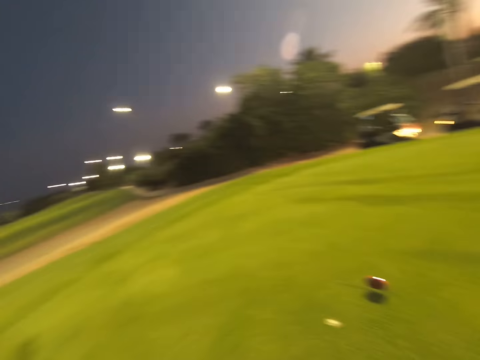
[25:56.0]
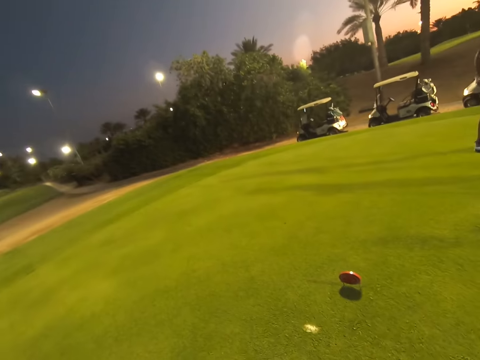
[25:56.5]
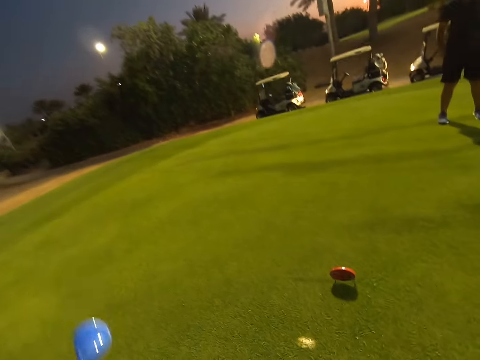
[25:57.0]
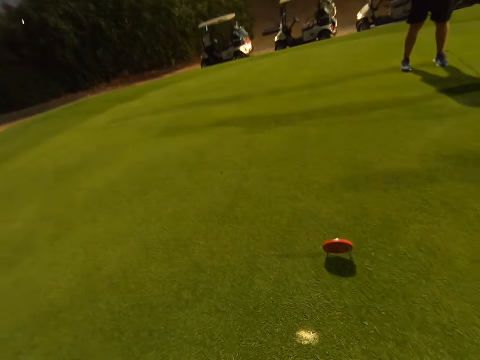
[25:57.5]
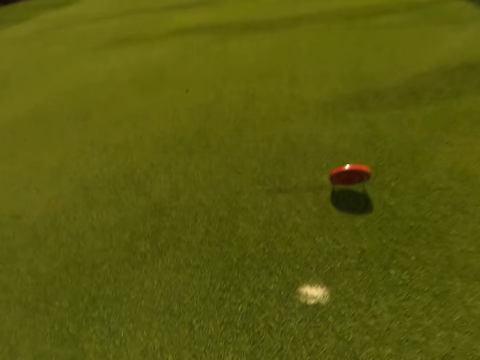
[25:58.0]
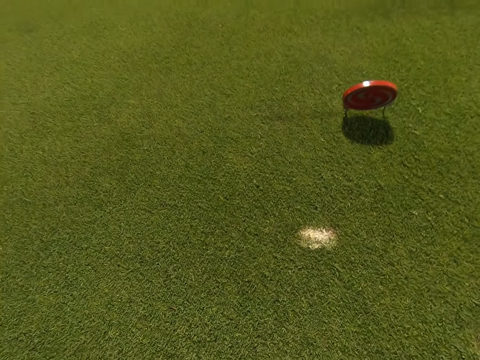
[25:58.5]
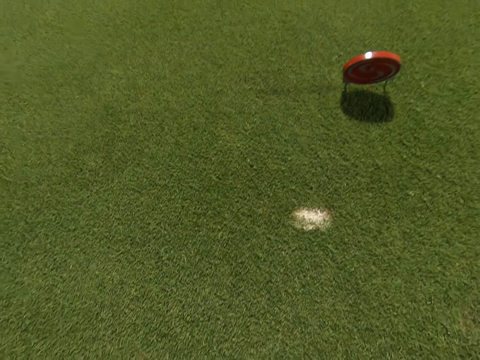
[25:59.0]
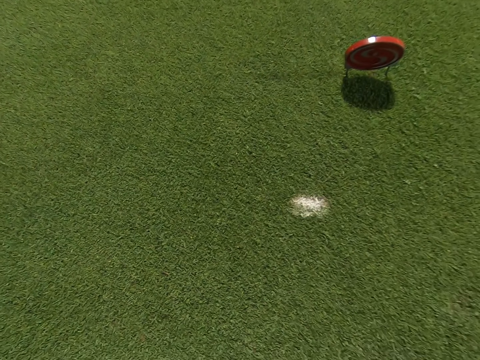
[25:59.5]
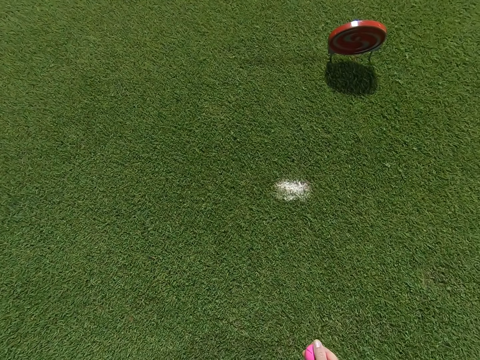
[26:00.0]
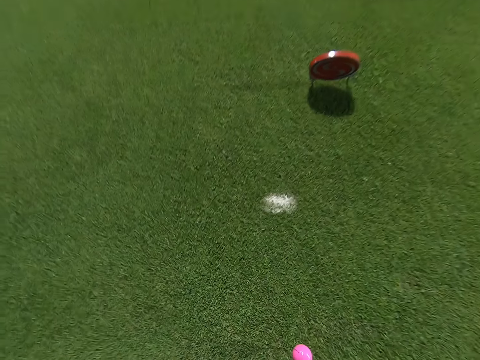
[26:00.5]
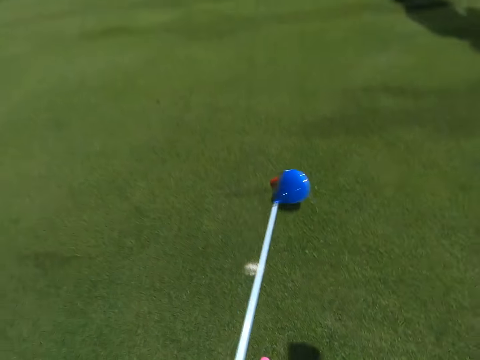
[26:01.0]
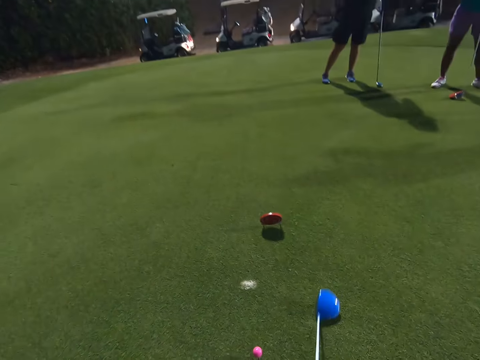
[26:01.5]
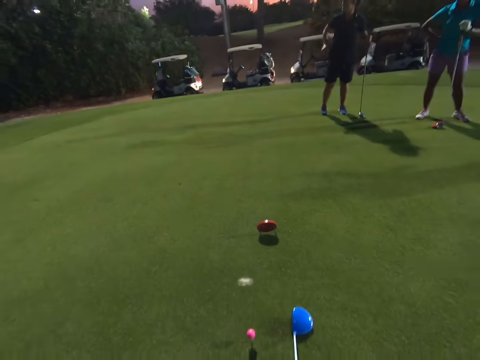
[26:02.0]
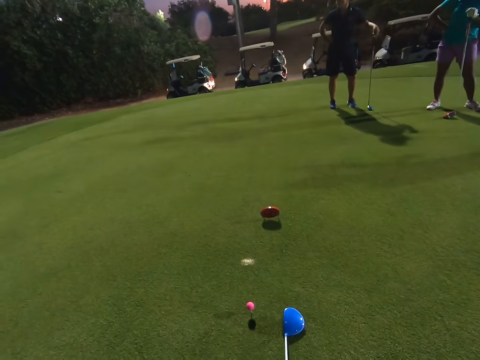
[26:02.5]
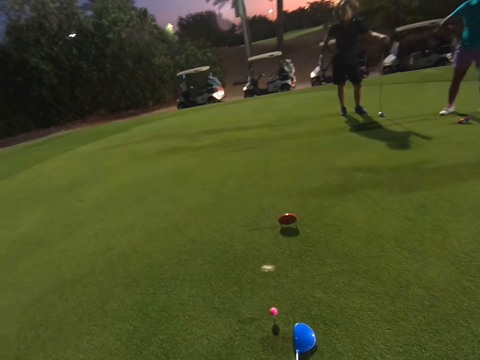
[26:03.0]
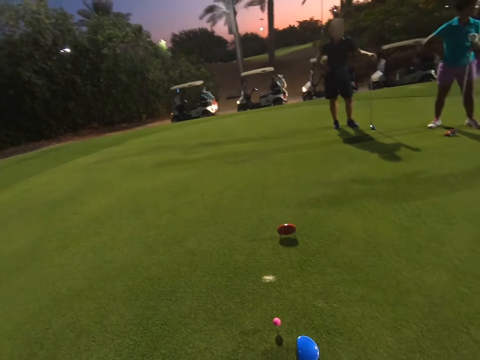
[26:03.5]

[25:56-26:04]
The camera wearer plays golf.

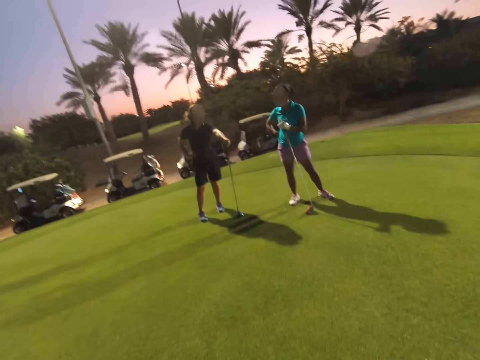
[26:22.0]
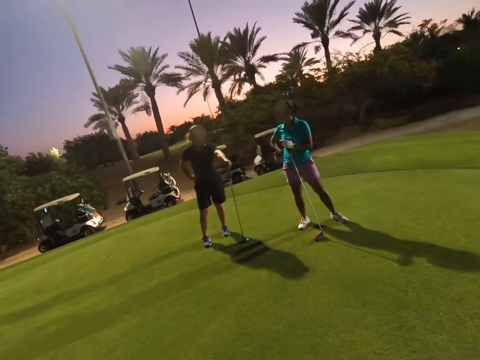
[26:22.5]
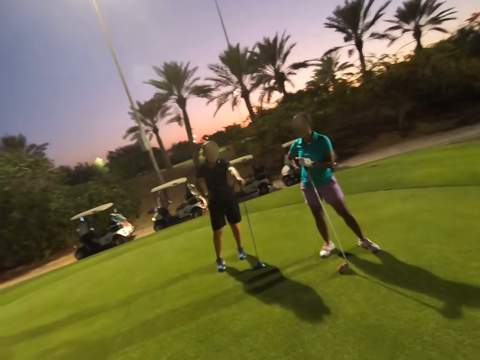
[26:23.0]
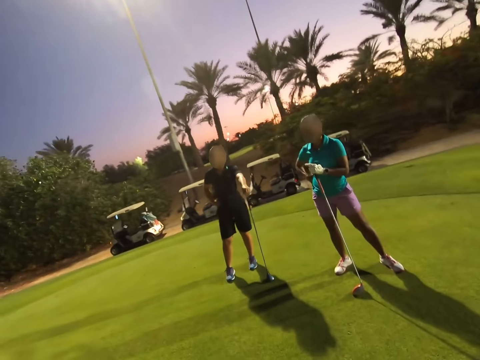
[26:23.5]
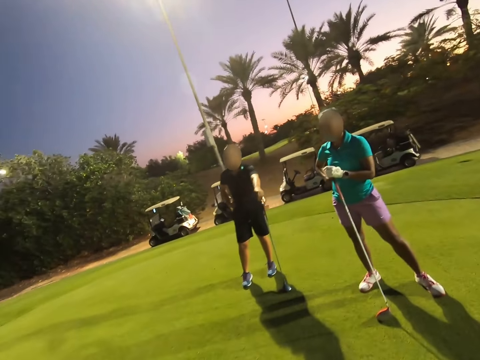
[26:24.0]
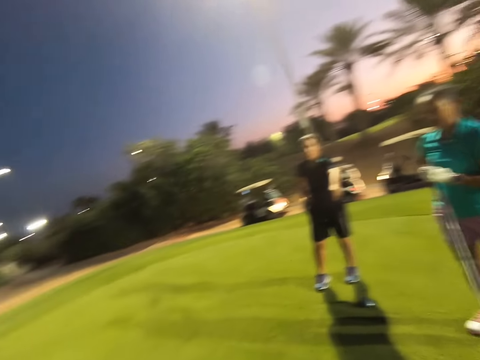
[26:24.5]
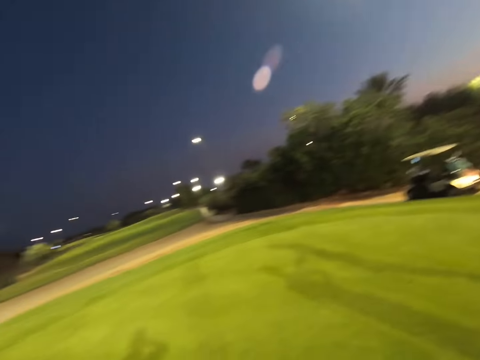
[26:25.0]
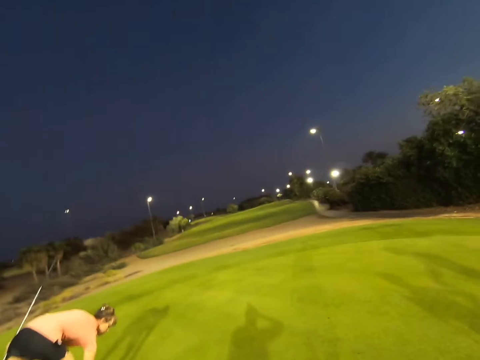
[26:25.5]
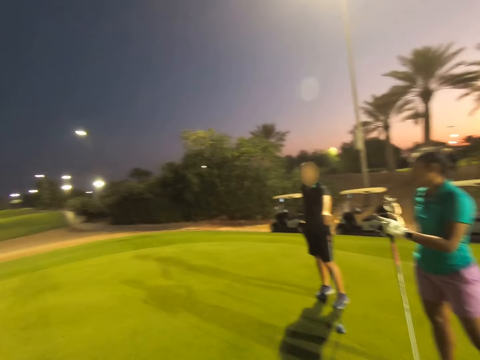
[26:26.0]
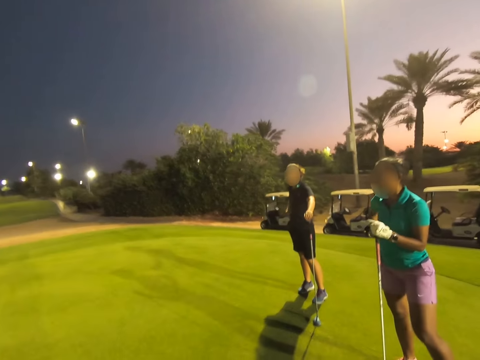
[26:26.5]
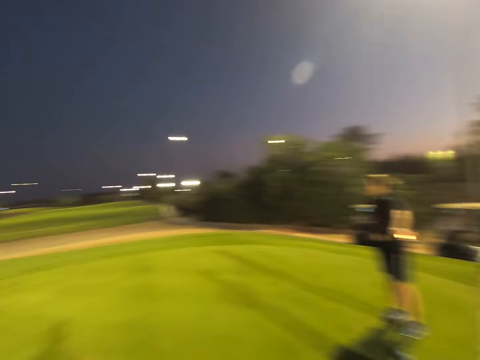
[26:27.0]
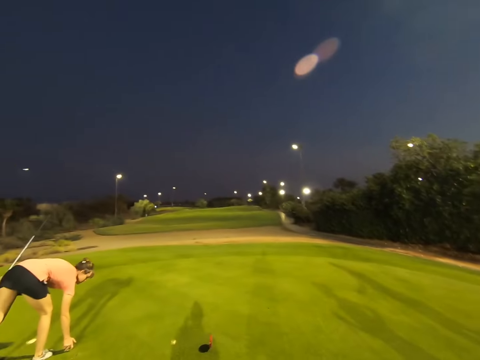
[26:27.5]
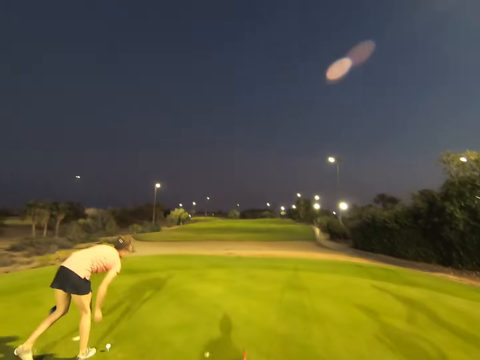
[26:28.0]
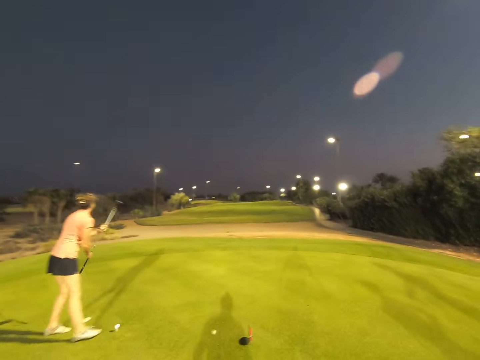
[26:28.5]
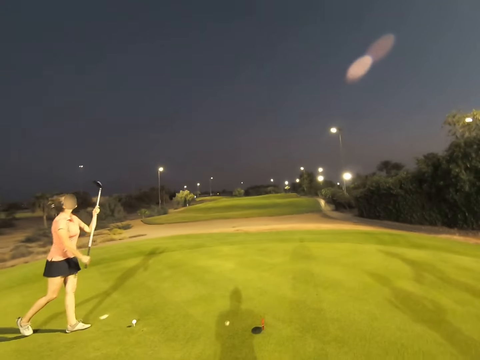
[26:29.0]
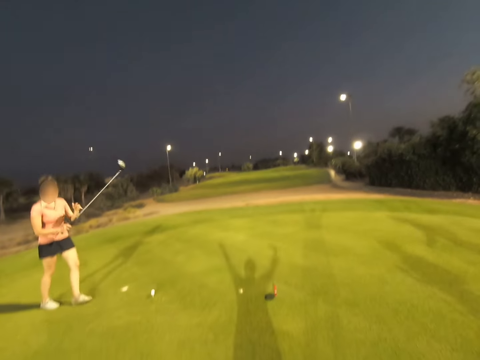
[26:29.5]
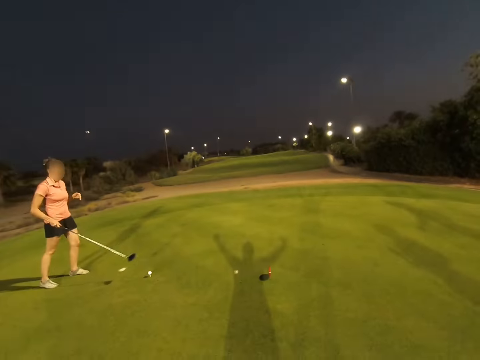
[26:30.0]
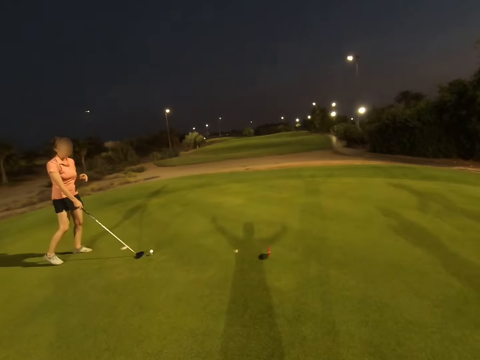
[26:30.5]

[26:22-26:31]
The camera wearer walks around the field. A woman places the ball down.

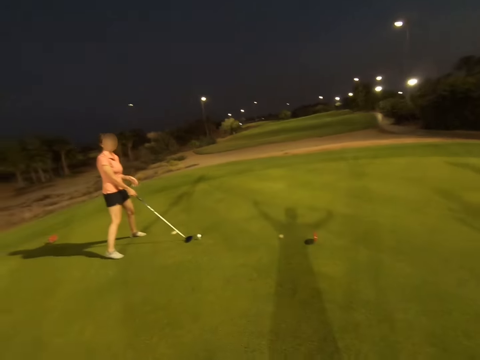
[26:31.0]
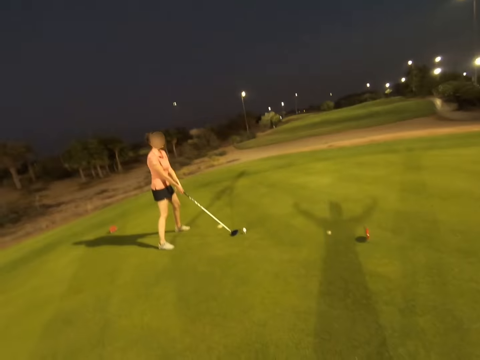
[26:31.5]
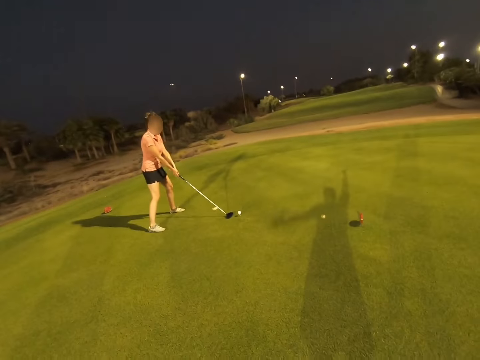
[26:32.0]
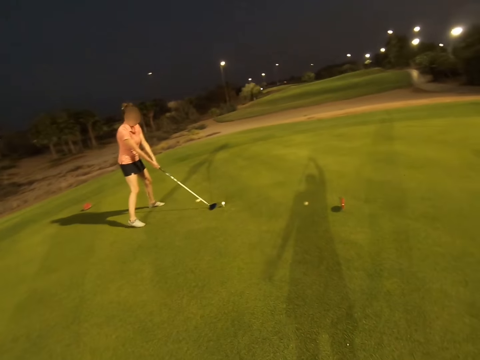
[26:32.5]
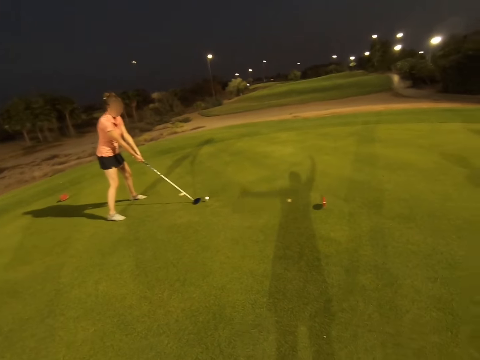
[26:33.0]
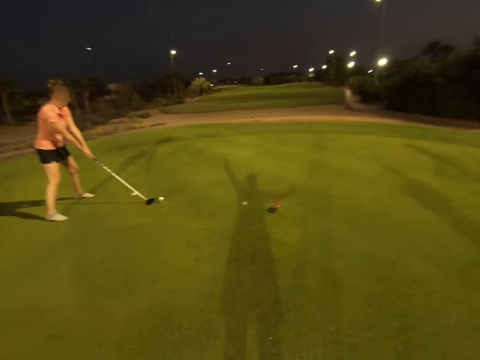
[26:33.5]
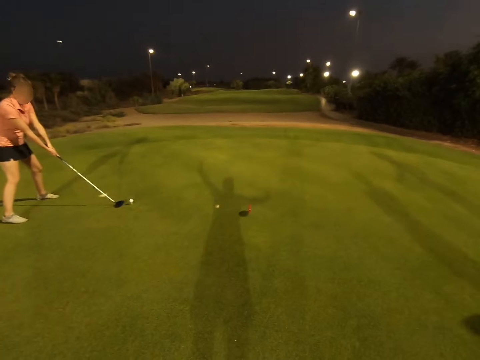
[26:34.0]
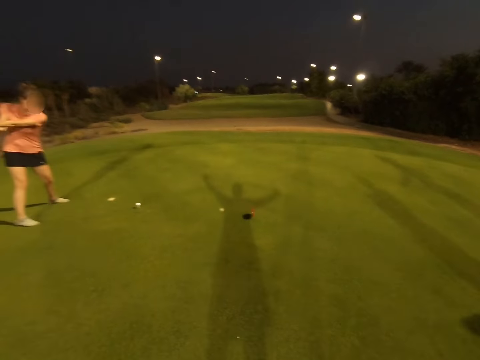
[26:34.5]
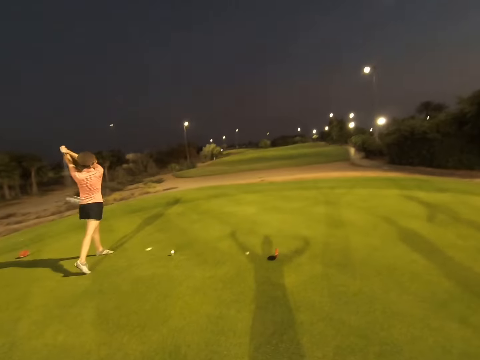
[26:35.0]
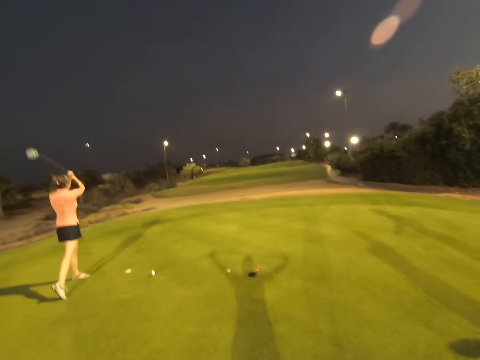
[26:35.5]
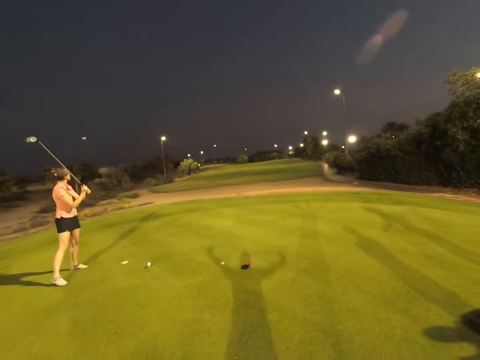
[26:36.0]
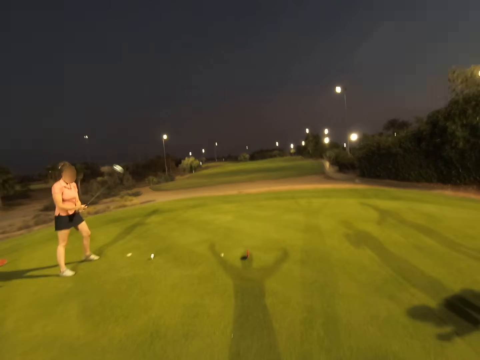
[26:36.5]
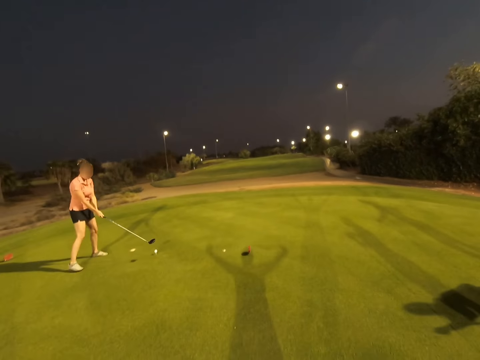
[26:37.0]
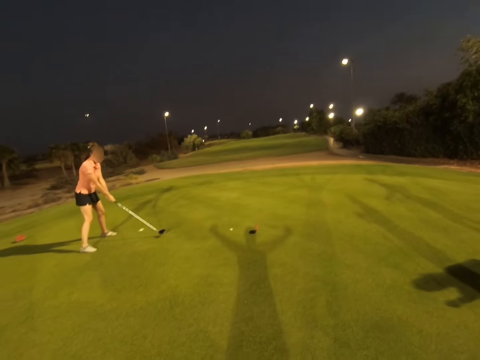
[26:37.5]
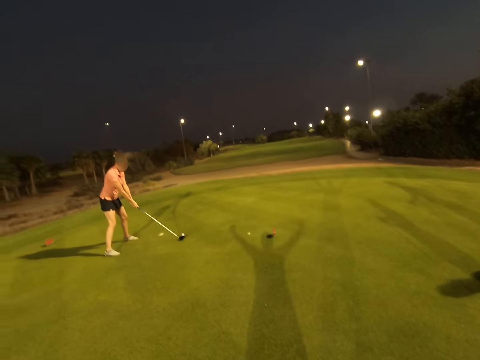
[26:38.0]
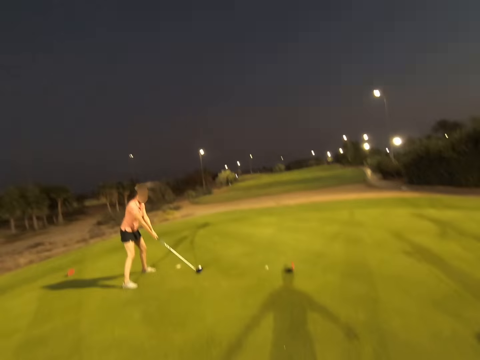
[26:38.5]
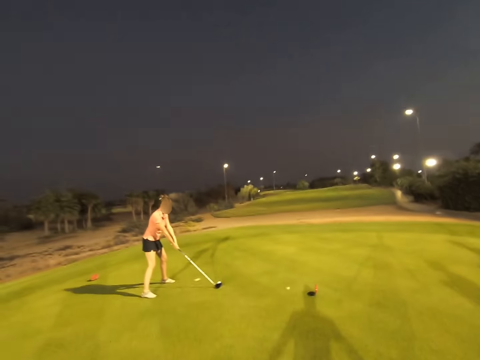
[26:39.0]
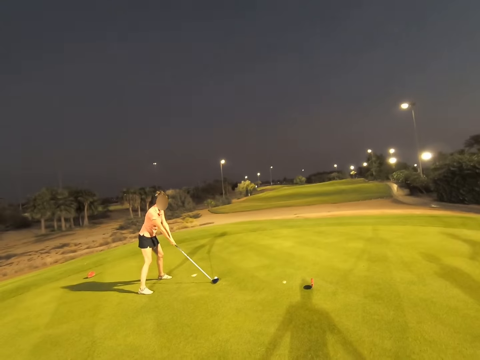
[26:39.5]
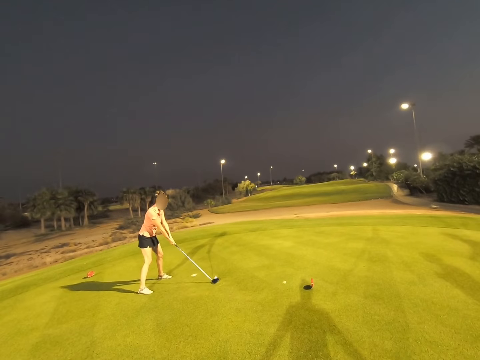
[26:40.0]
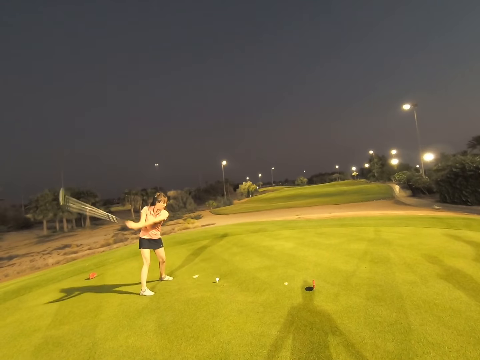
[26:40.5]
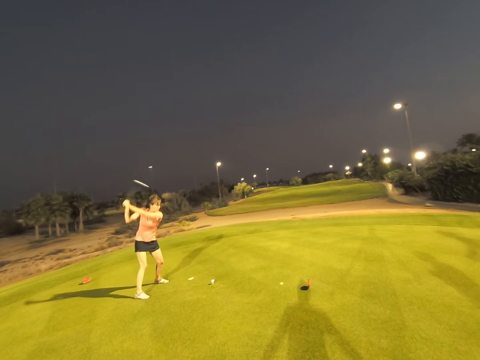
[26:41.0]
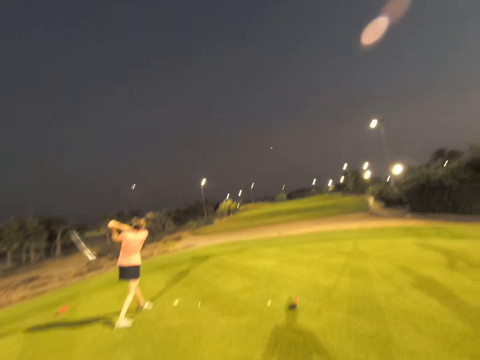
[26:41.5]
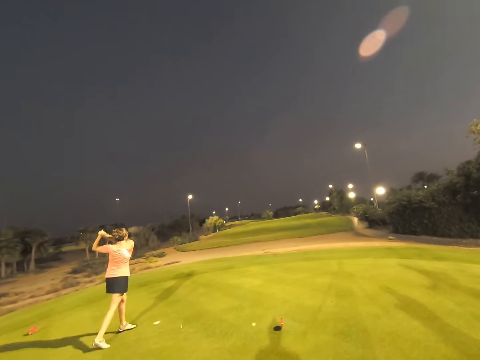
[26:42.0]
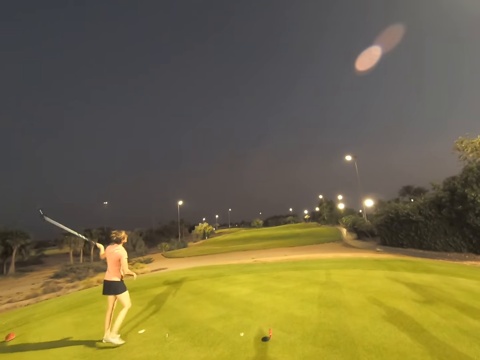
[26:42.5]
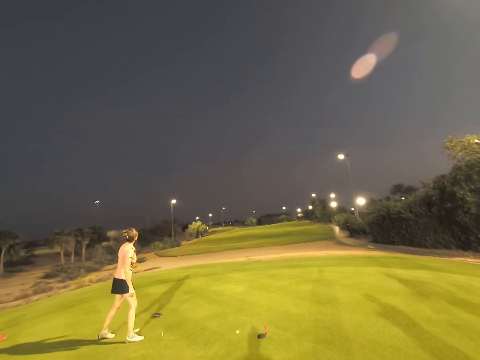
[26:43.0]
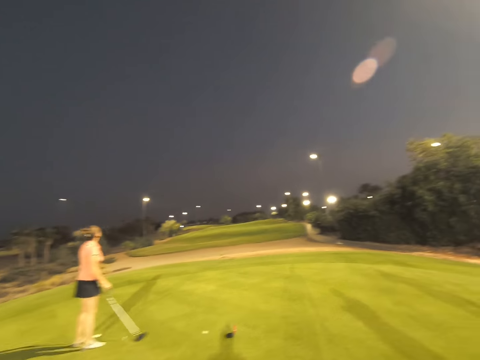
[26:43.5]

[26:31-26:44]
The camera wearer stares around the field. A woman places the ball in position. The woman sways the stick by. The woman hits the ball.
